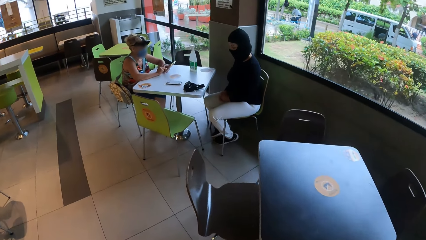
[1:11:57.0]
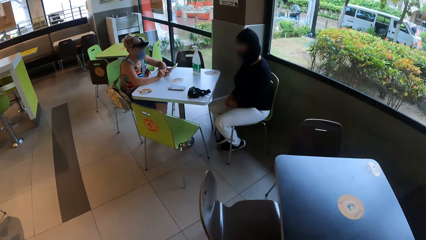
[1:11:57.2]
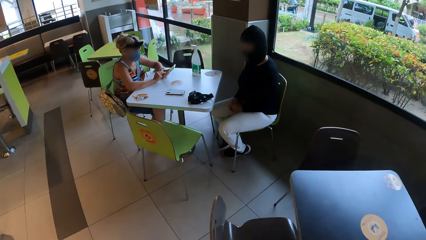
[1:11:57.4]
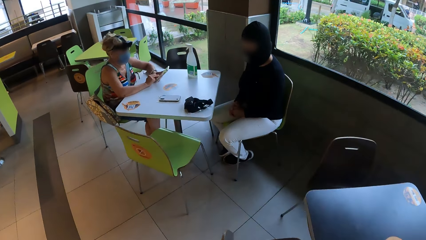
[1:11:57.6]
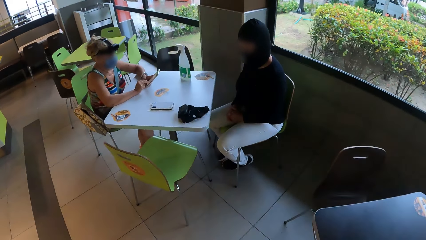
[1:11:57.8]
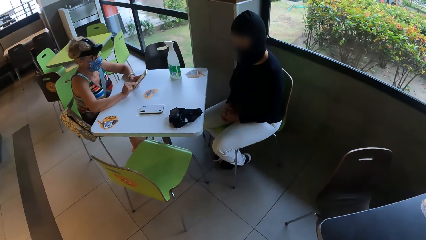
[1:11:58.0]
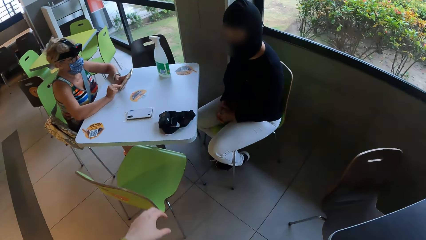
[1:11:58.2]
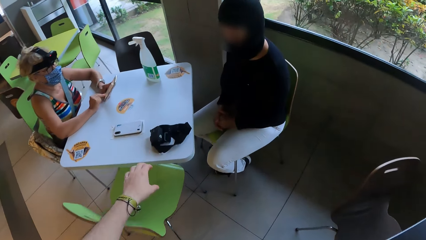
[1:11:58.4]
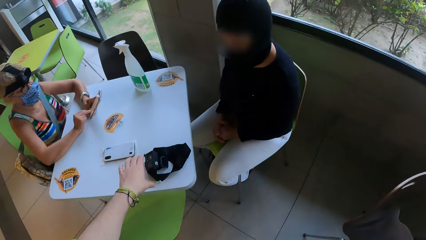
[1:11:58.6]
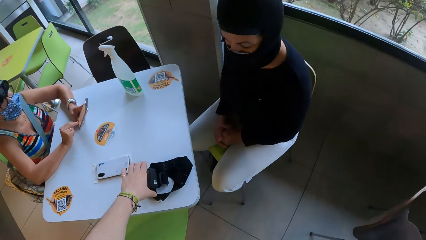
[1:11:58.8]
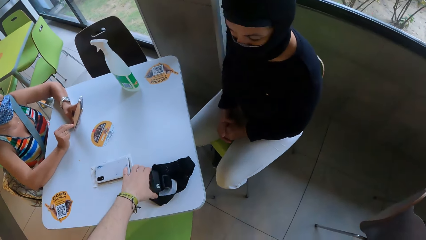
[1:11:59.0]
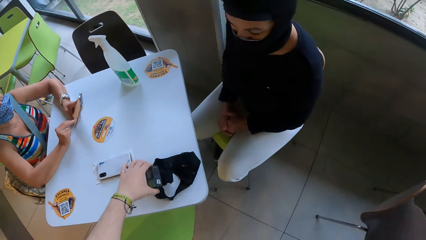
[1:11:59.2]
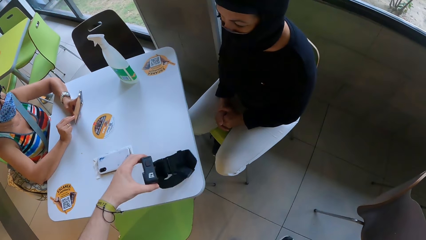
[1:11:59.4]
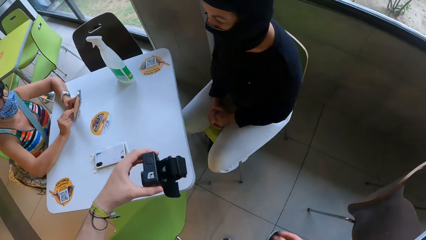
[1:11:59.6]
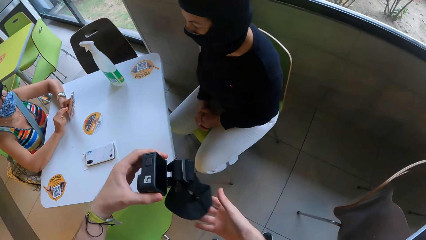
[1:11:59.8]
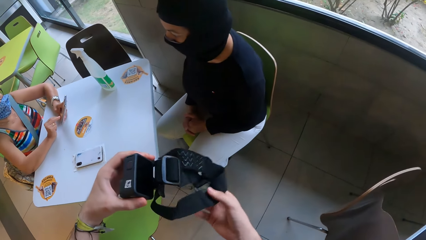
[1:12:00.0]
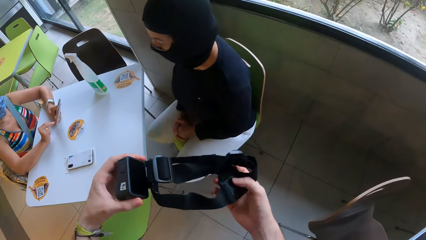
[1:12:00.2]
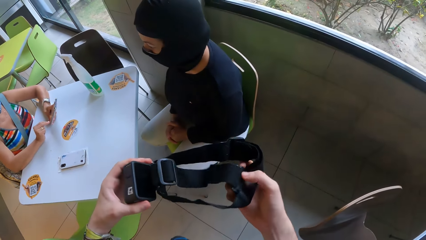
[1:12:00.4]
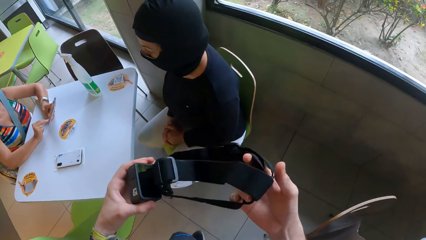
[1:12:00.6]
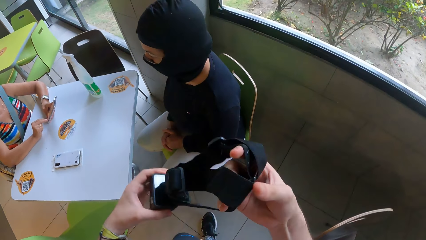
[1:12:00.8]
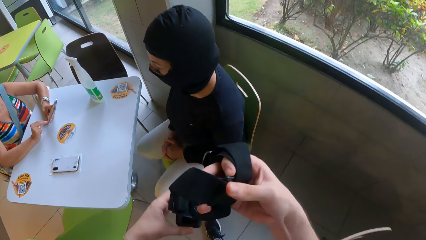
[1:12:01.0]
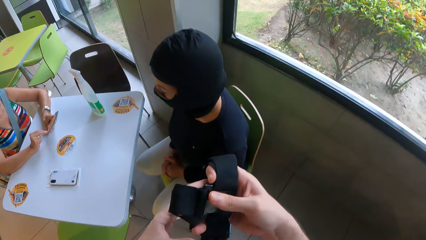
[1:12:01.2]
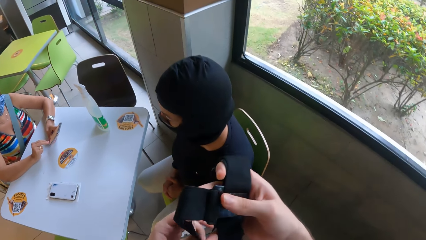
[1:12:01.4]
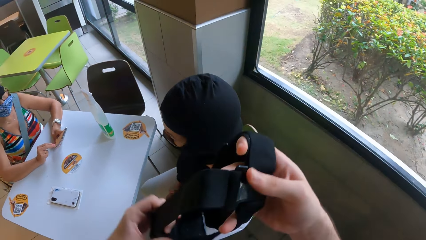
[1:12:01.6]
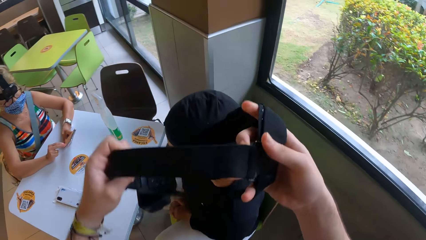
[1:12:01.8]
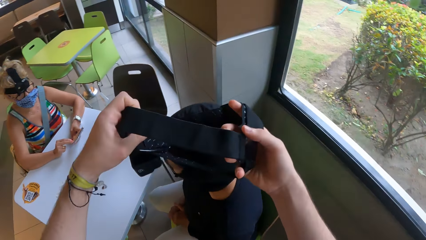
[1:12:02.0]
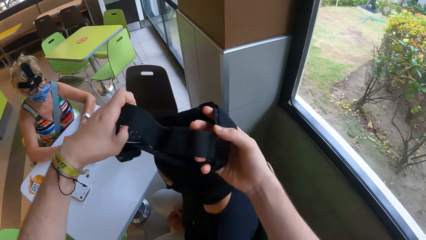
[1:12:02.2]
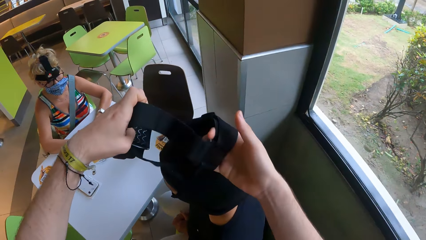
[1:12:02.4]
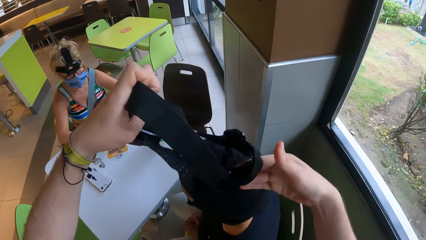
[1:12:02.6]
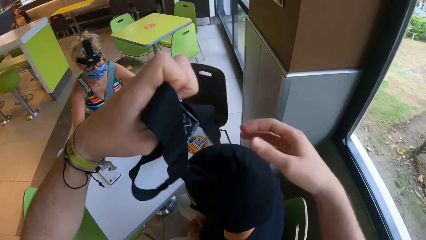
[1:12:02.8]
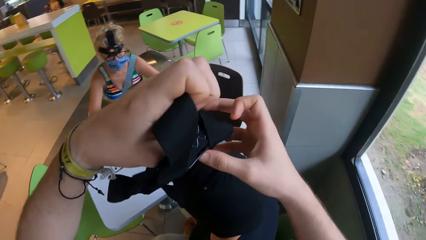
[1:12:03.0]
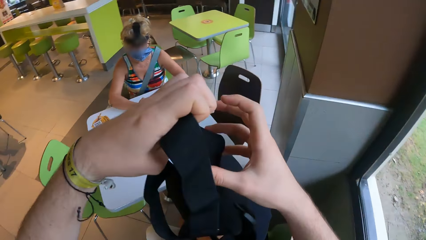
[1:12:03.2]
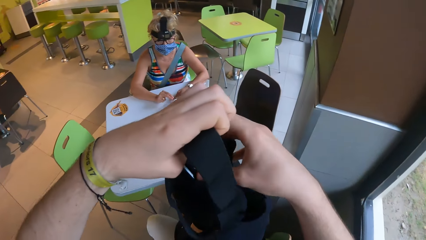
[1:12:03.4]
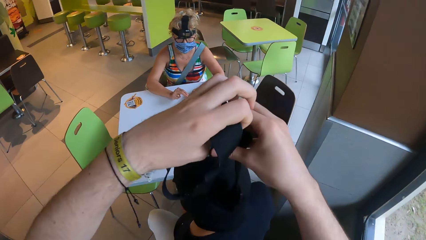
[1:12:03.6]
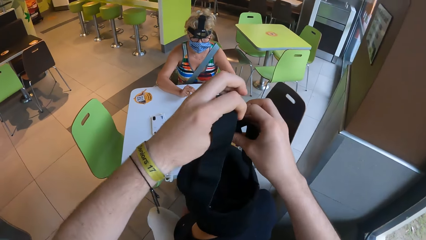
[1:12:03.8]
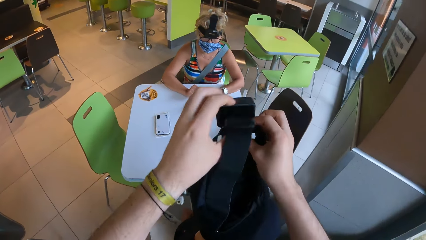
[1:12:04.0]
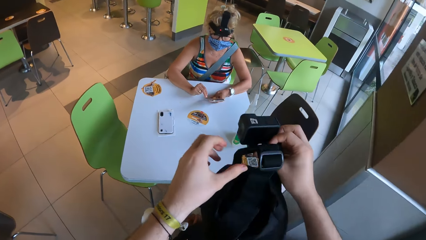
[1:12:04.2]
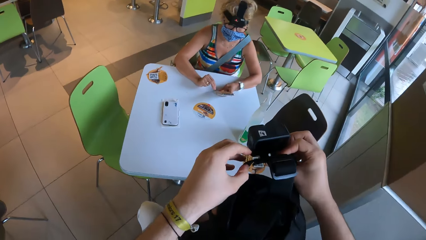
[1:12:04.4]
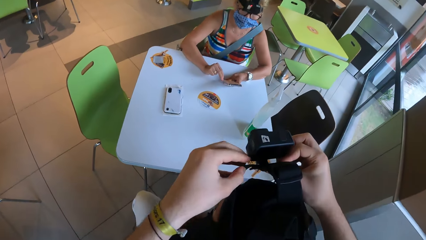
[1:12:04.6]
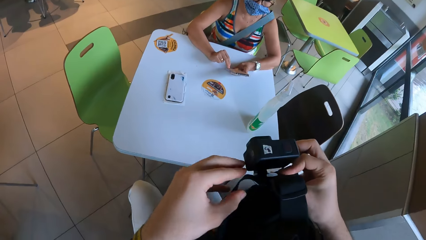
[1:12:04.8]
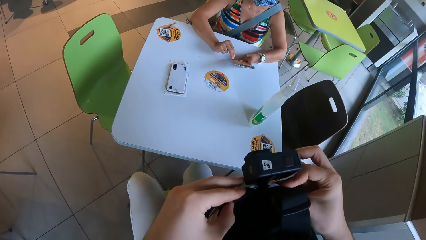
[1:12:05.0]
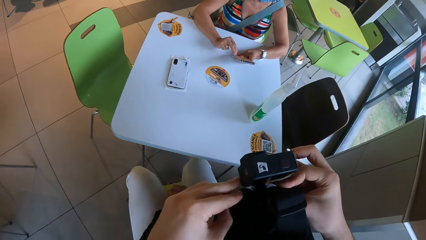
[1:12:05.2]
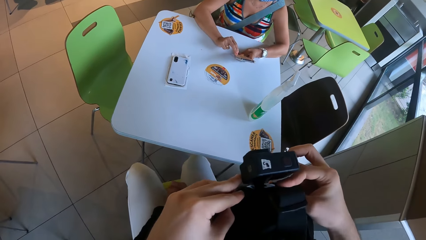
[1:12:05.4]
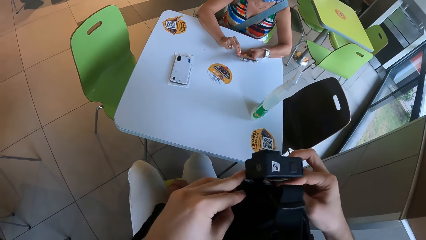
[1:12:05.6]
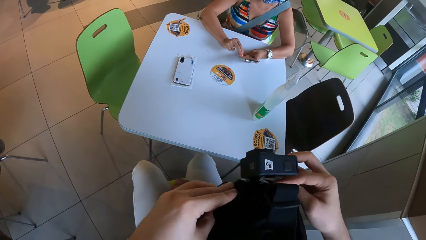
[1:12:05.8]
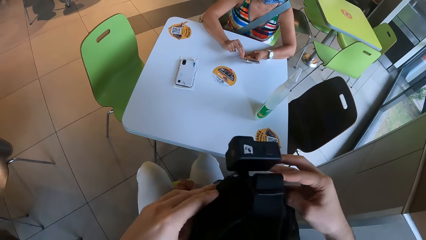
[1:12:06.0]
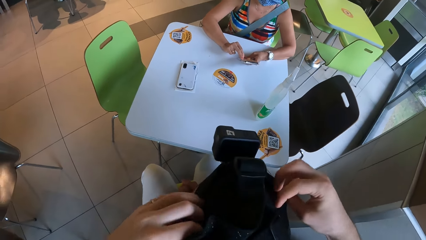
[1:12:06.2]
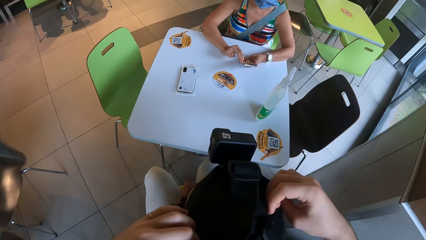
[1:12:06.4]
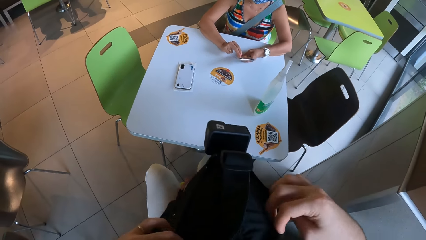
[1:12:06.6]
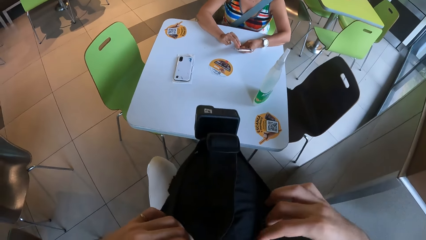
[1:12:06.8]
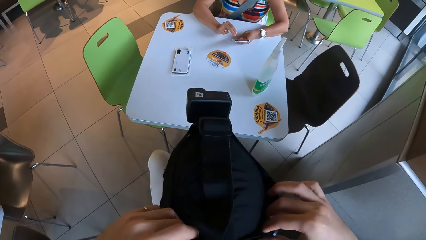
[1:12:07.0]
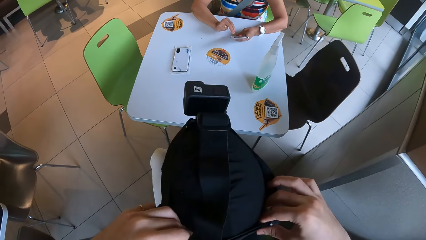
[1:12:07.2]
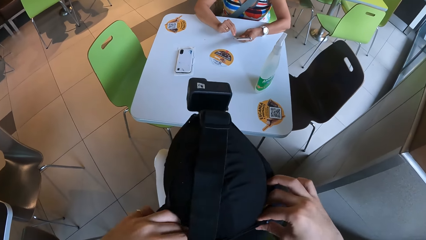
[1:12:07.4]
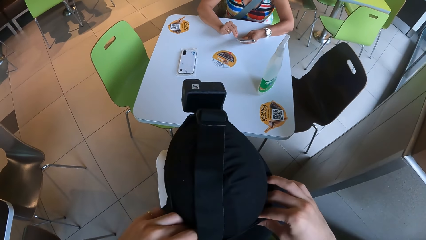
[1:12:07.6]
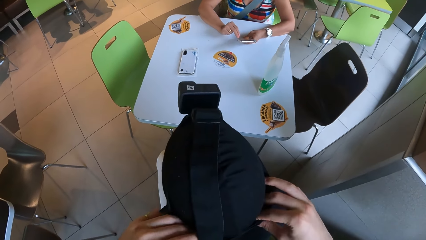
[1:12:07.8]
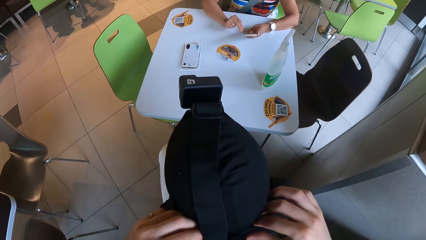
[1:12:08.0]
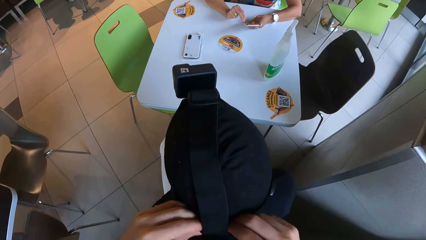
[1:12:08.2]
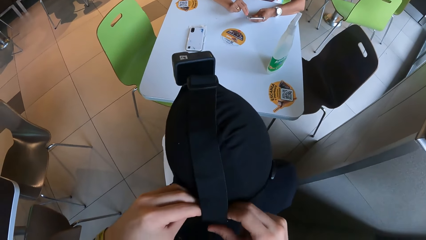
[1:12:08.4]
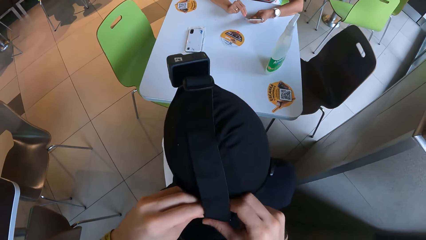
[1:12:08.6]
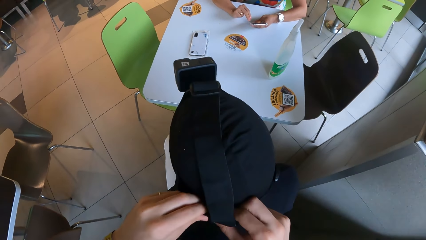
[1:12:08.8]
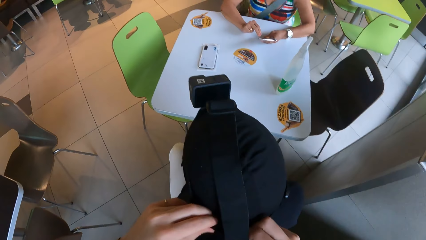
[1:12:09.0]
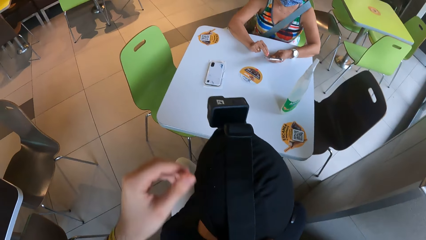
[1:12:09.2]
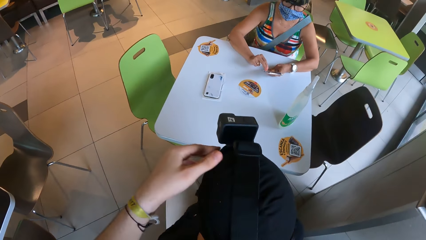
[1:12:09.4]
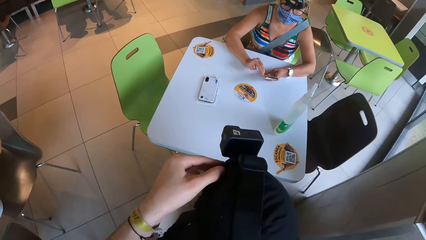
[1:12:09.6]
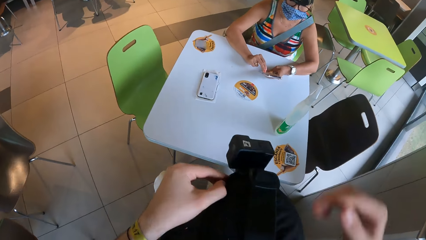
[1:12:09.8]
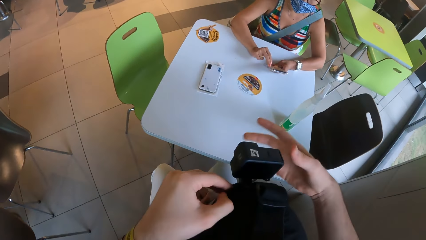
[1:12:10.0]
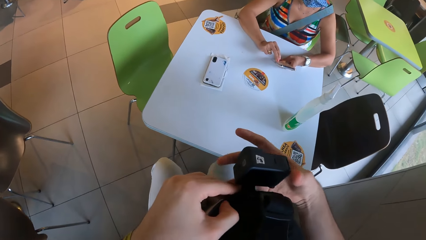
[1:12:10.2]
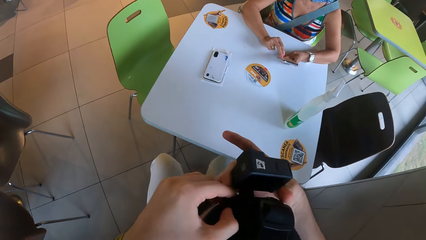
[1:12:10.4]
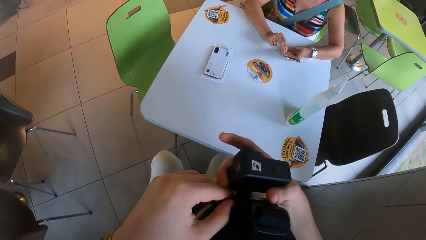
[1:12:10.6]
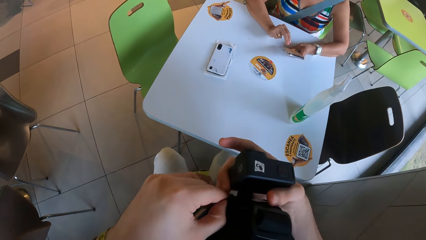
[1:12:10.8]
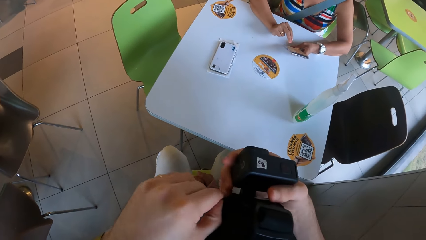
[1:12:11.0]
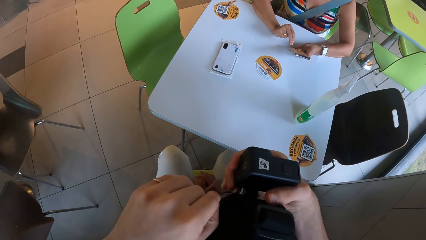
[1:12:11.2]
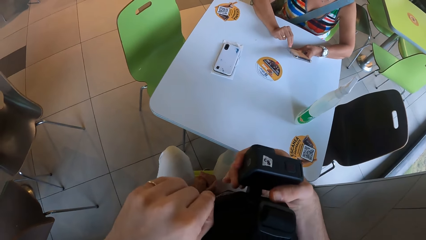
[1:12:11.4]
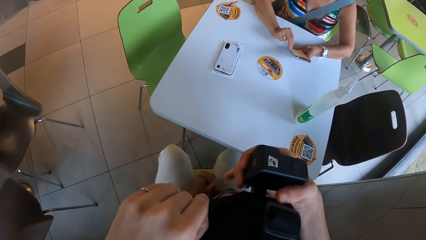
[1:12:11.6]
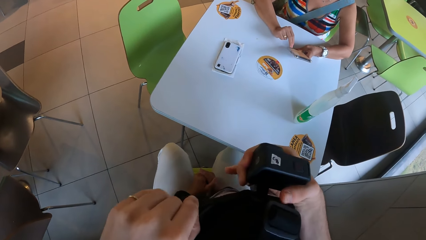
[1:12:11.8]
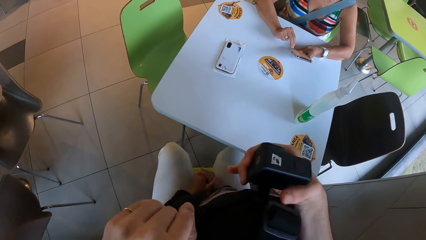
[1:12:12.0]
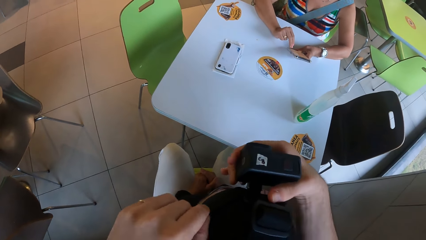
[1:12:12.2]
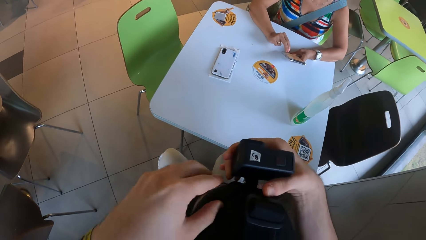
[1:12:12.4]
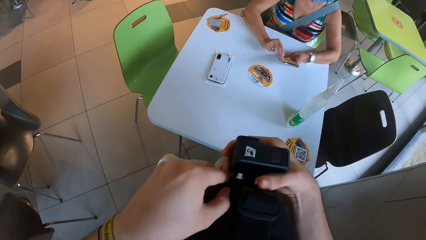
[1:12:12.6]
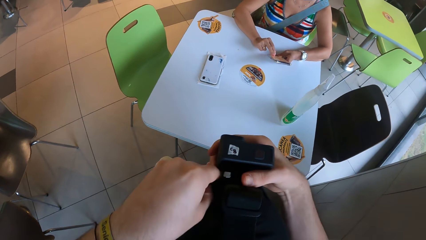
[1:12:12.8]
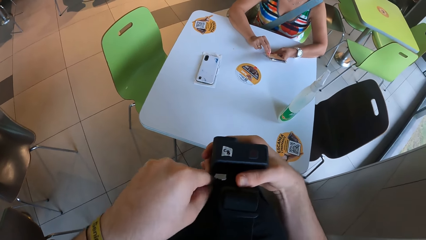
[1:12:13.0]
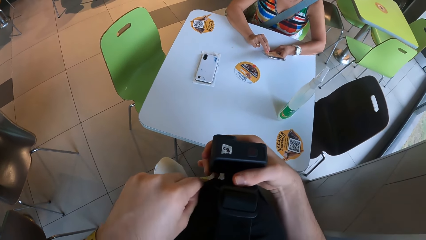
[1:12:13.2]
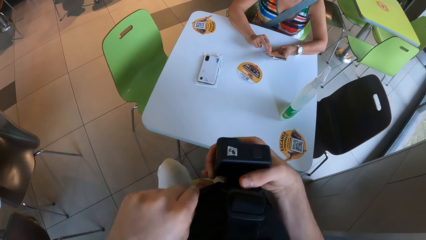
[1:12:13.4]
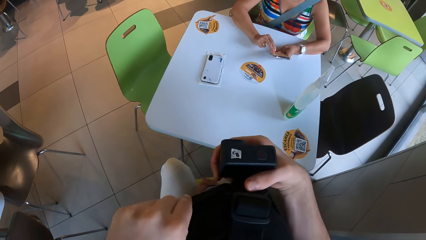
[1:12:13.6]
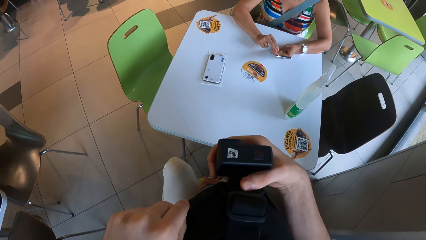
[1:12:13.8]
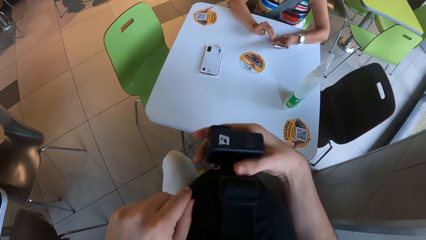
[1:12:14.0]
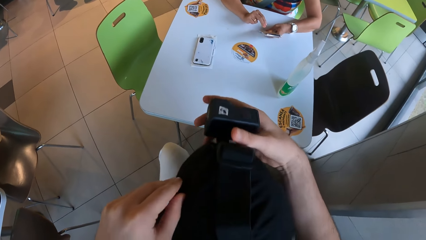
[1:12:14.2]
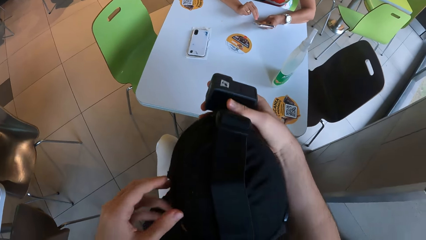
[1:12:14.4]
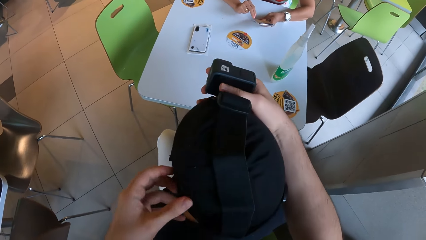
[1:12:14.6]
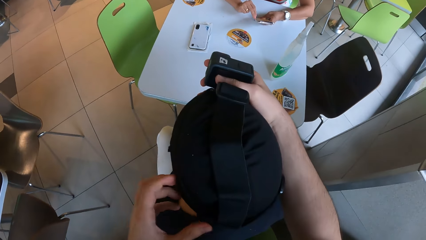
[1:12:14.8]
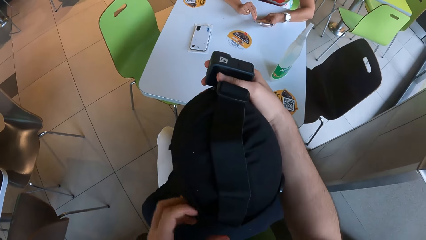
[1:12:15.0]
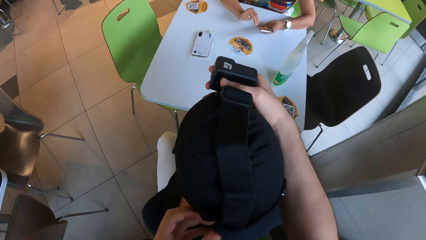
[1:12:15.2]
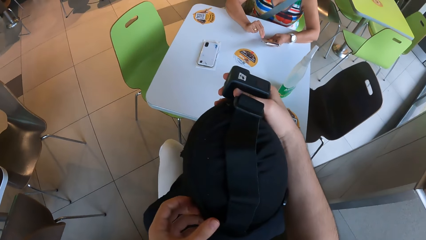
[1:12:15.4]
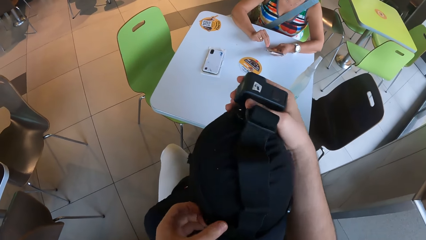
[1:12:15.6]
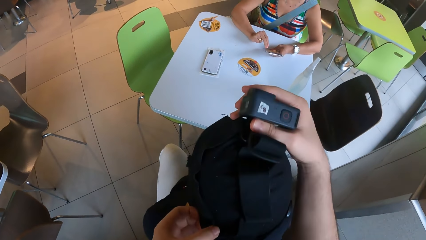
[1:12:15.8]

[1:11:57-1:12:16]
The camera wearer walks towards a woman and another woman. They pick a camera on the table. They put the camera on the head of the first woman.
